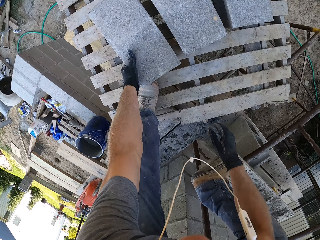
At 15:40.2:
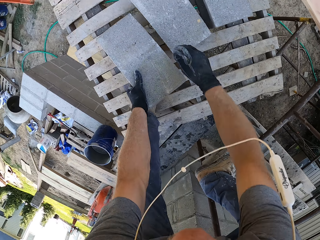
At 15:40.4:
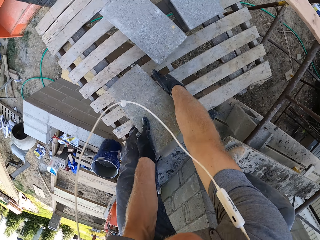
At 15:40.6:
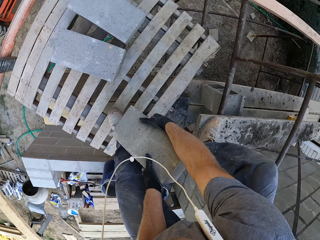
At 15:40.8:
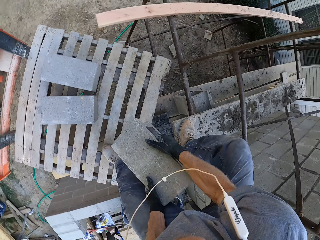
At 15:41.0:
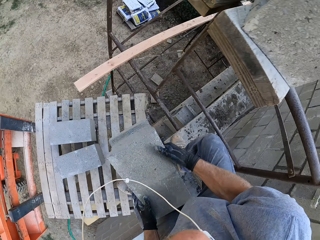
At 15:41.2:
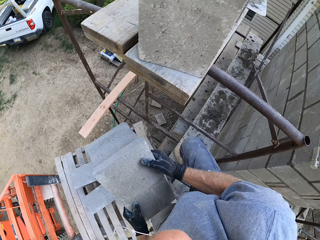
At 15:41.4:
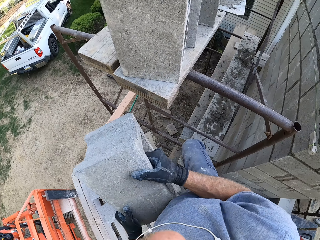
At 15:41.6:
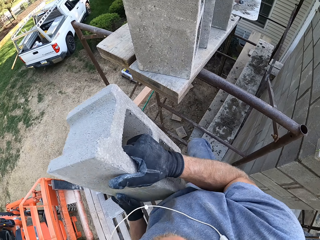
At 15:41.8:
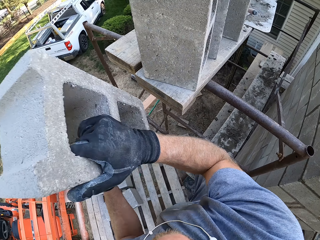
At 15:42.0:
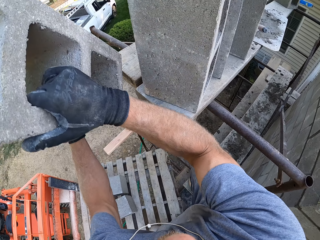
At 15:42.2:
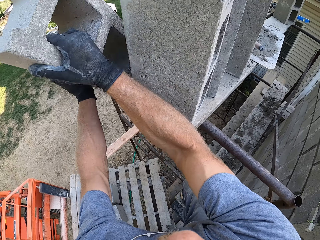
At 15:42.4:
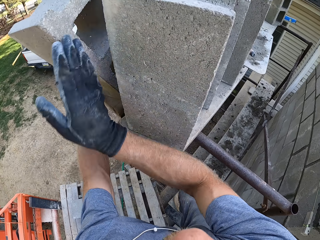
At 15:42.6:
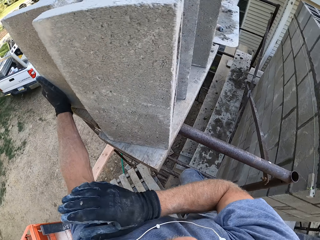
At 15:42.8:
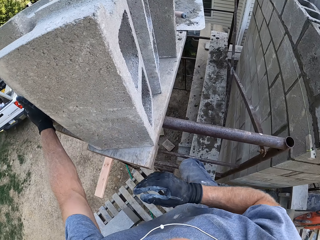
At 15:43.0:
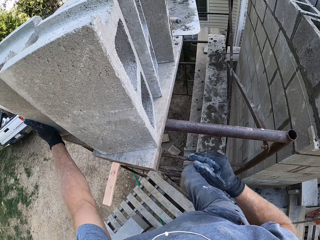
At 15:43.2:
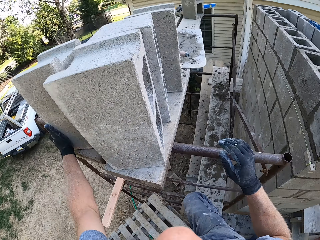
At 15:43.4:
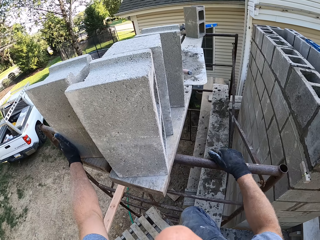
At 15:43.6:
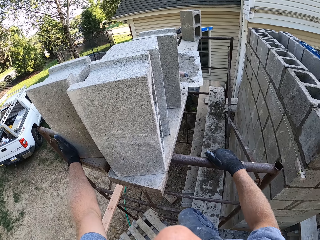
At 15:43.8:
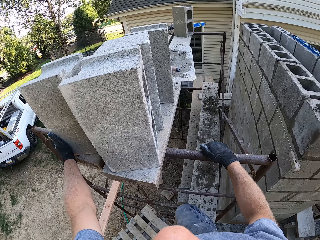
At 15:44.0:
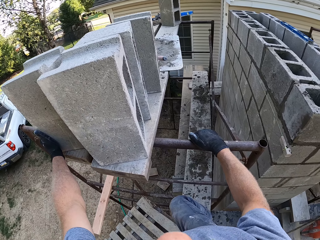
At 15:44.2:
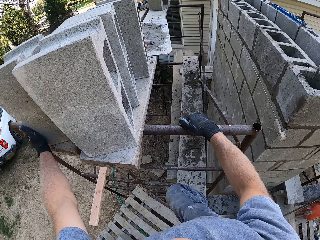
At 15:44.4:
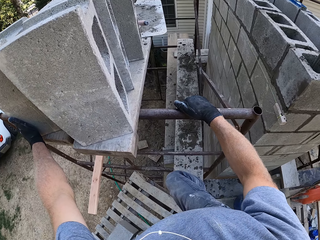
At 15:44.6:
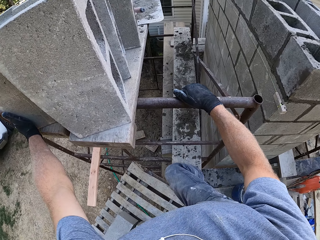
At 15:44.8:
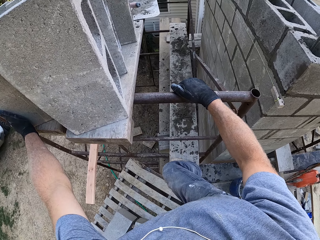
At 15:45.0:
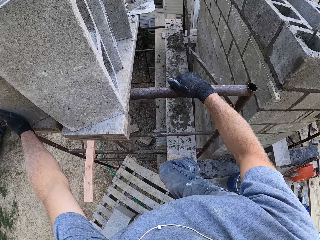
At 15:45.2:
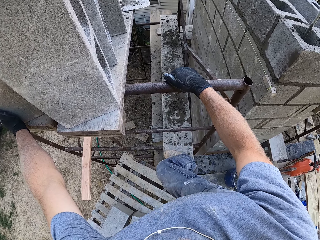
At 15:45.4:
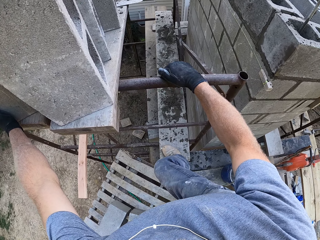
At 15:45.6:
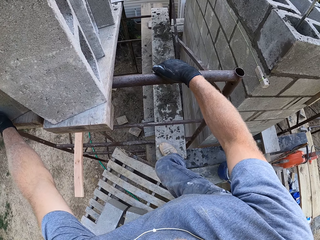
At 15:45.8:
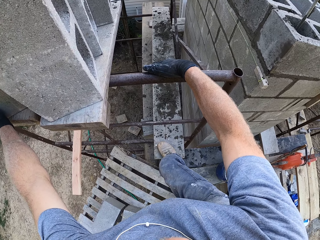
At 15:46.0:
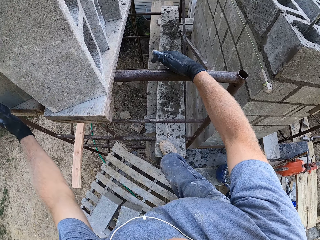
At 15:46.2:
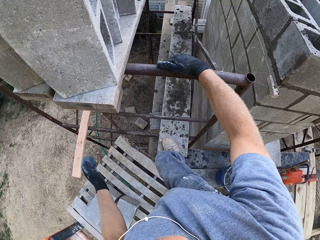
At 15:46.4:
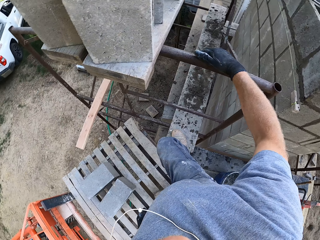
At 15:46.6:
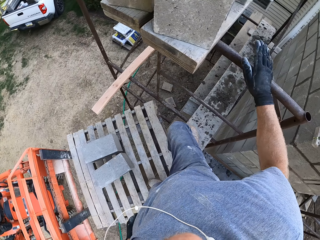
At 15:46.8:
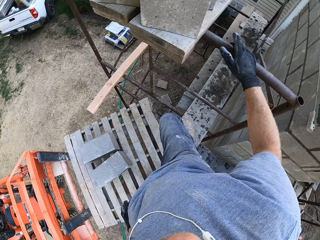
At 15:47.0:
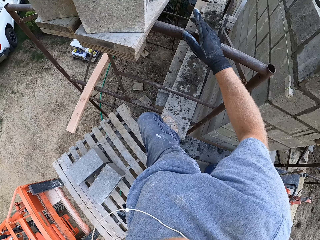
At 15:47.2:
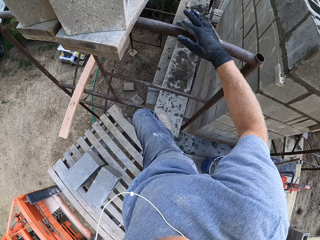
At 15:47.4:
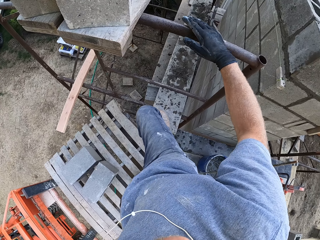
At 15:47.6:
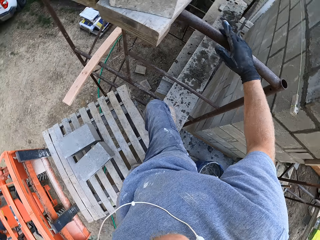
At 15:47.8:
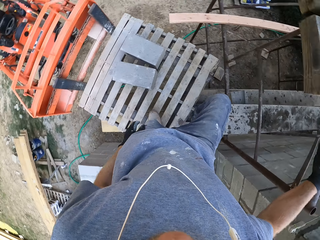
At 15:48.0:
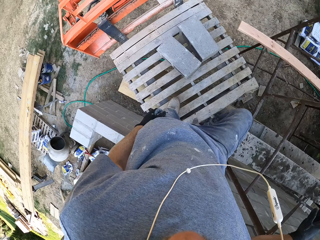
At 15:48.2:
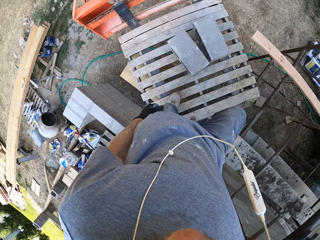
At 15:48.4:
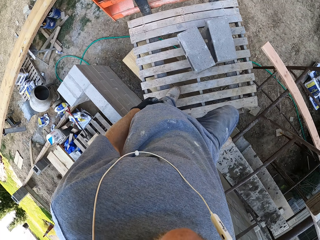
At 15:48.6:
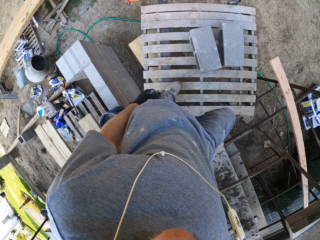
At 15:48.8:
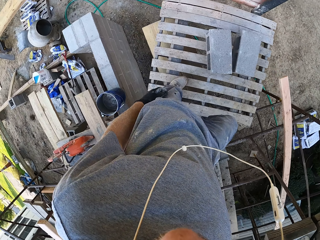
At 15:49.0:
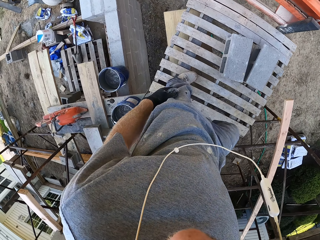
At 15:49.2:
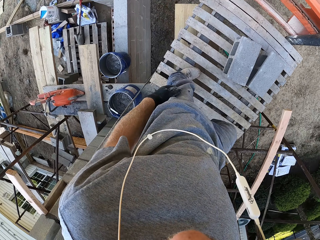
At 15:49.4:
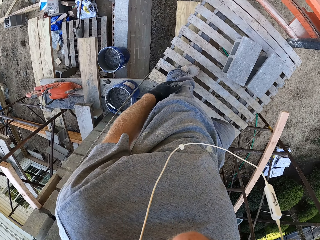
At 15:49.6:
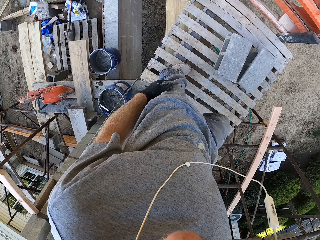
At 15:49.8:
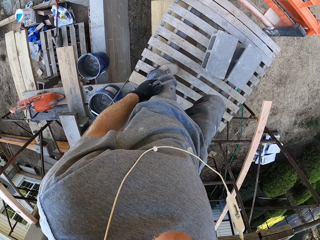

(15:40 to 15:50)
The camera wearer picks up a block. They put the block on the scaffolding toe board.

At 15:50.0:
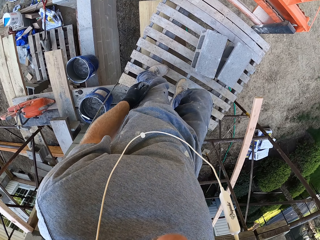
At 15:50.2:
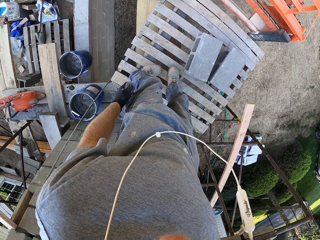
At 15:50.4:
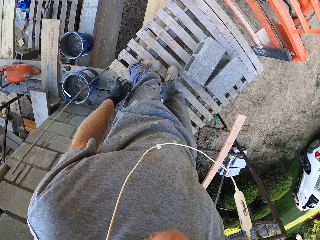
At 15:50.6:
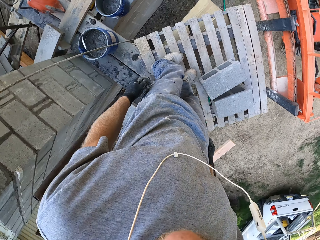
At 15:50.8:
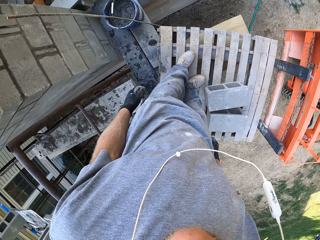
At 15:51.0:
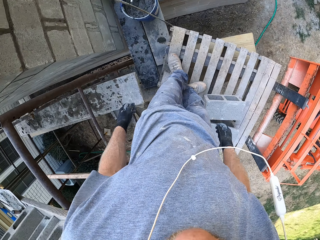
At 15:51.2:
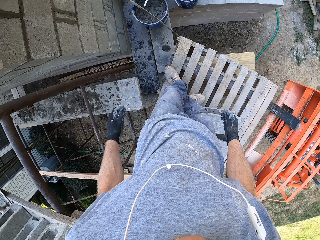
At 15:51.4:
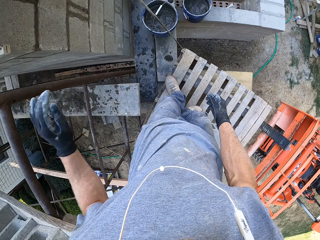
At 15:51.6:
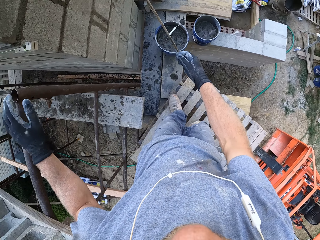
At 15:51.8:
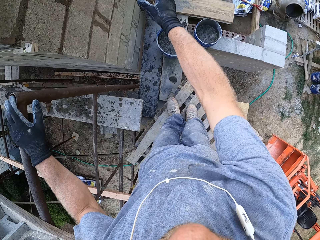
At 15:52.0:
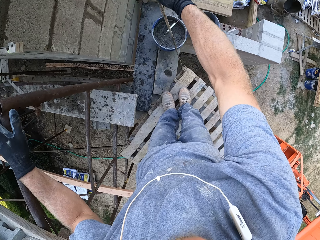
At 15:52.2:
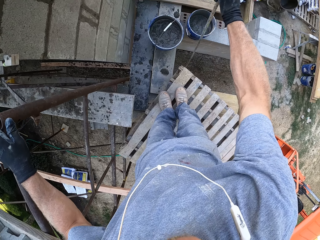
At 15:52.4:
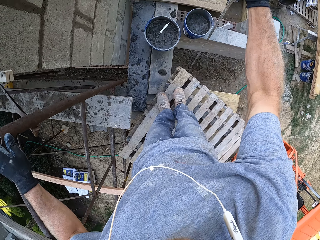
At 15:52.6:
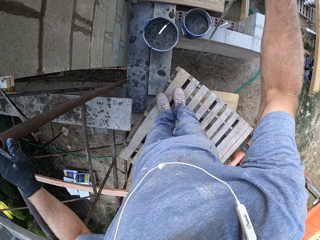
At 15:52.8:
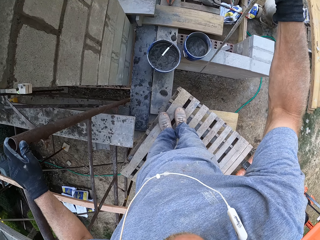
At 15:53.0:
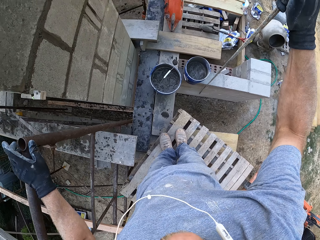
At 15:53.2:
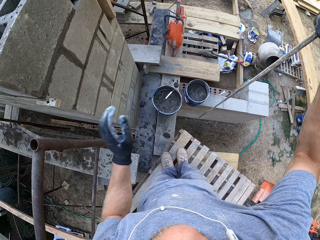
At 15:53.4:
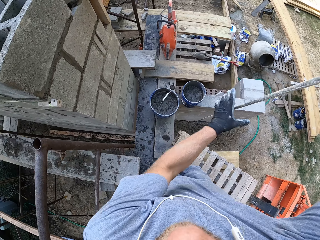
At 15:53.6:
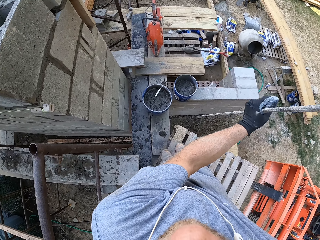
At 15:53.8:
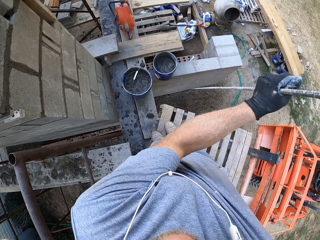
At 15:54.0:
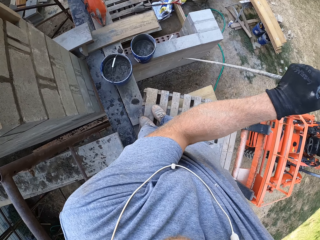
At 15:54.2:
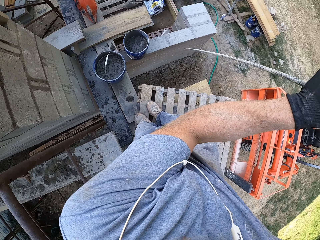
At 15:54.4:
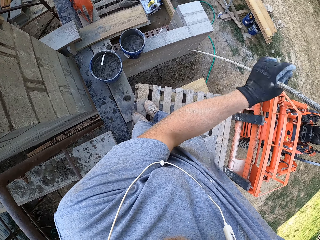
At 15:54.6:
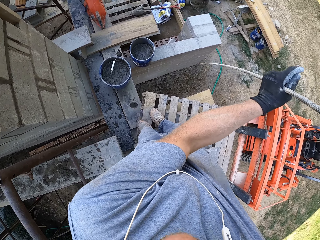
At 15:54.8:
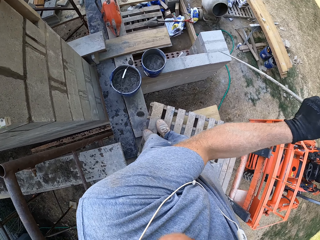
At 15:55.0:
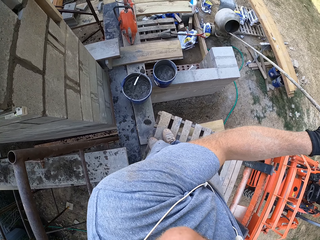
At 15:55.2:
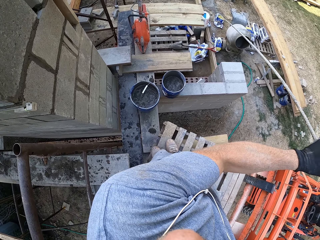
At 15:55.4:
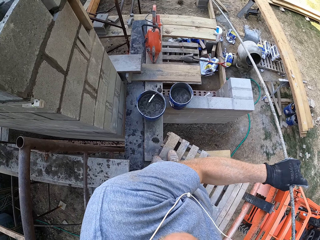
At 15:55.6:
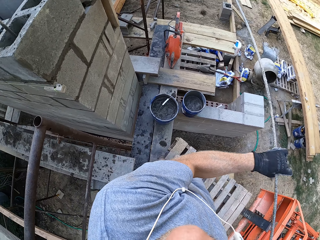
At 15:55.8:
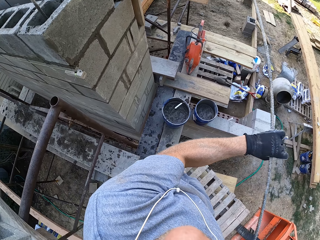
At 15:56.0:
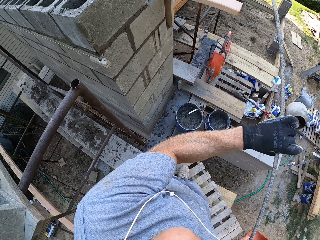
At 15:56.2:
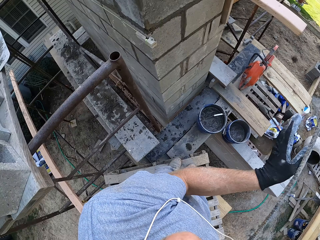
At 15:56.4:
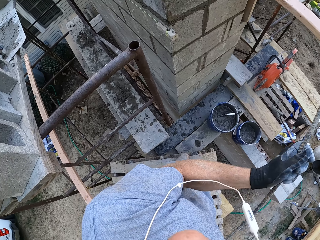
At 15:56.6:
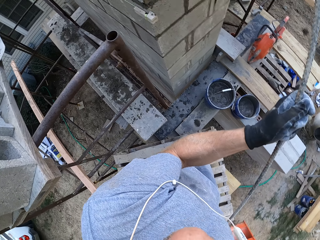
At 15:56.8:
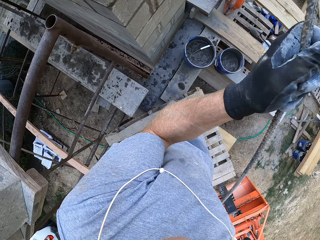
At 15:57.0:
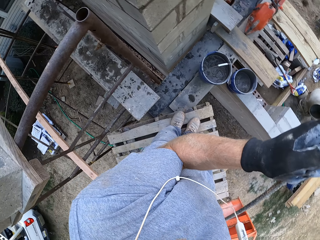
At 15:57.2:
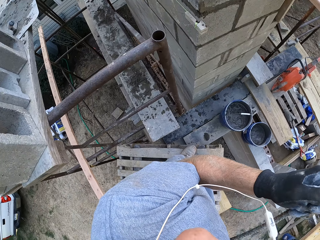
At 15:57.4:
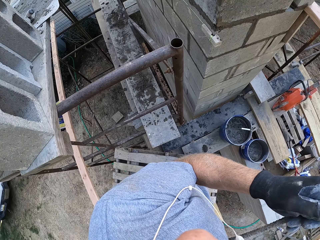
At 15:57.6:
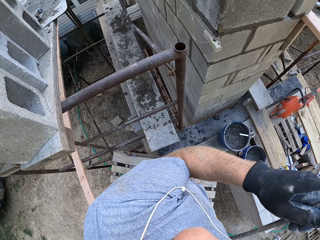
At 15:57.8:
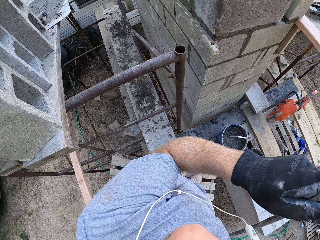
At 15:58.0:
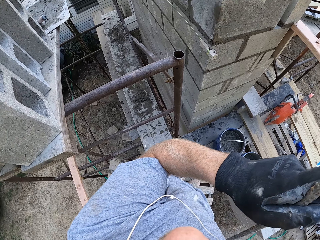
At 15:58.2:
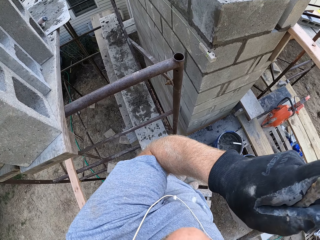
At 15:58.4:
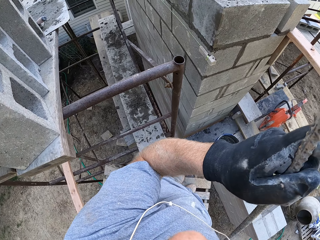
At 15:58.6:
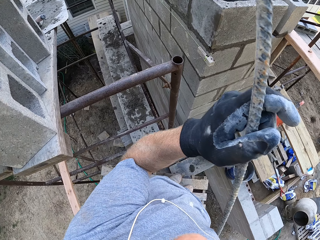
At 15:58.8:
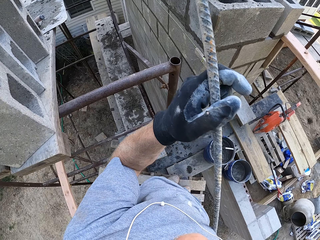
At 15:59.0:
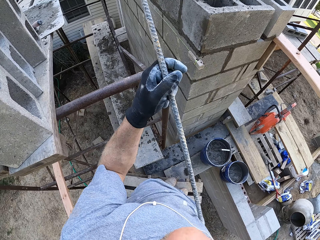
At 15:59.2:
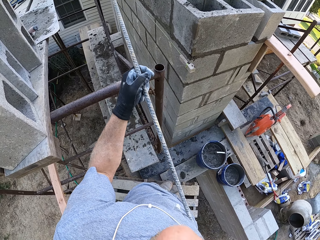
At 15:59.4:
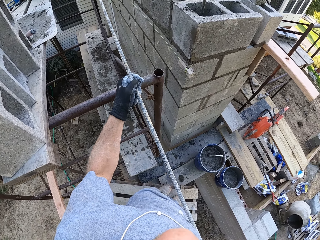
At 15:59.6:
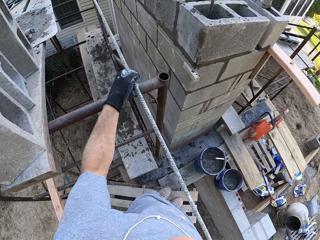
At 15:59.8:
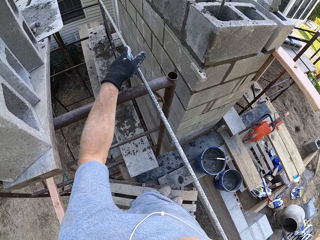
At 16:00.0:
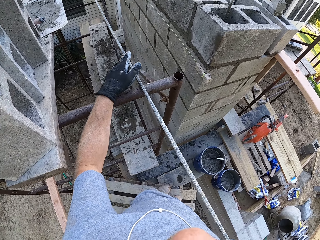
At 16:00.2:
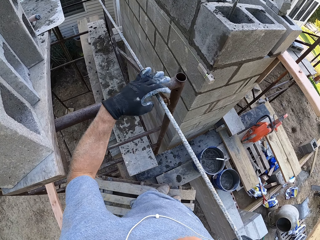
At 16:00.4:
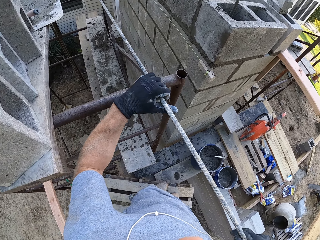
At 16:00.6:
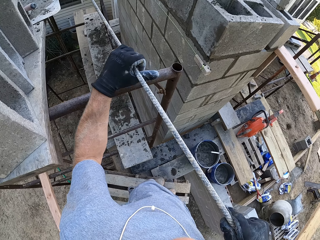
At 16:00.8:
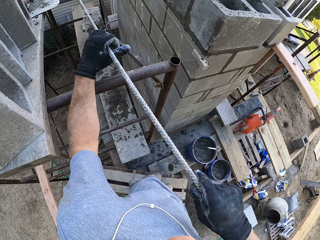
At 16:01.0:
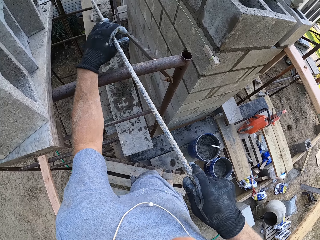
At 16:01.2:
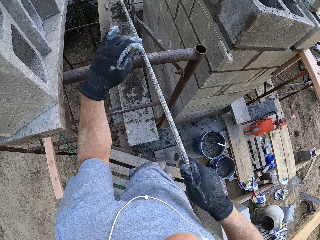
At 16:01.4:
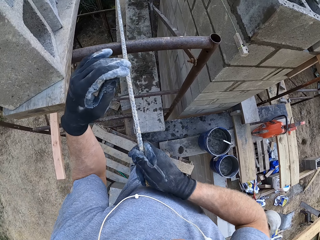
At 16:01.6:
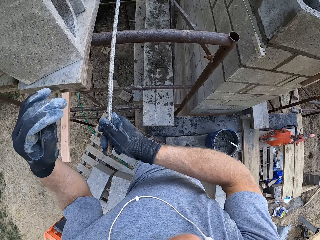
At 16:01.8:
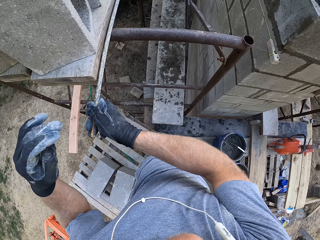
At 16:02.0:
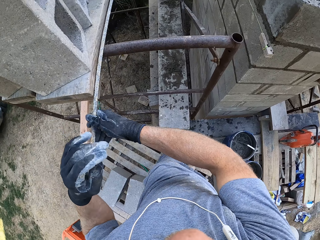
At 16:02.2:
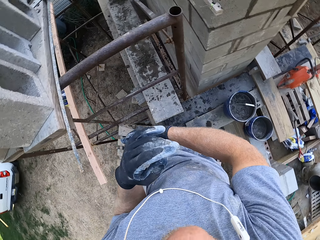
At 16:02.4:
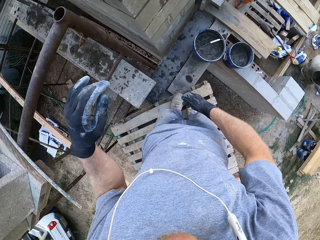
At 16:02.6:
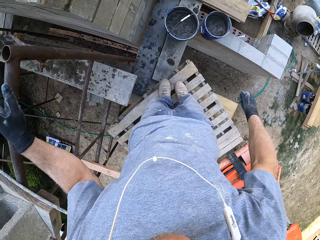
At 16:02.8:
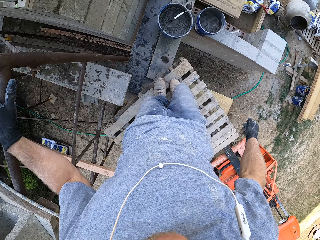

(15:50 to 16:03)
The camera wearer picks up a steel rod. They put the steel rod on the scaffolding.
